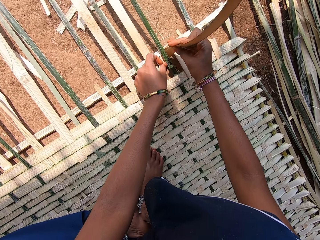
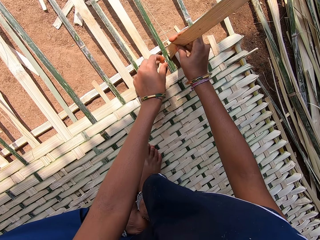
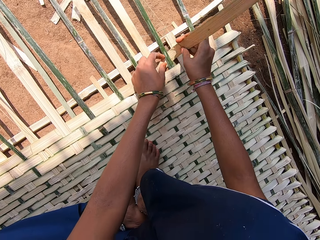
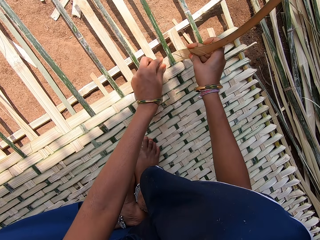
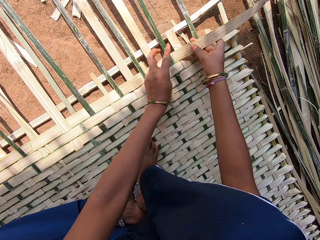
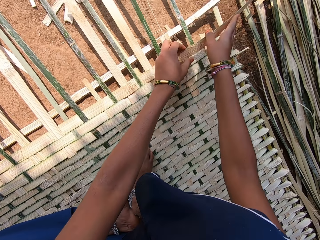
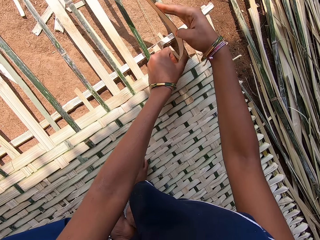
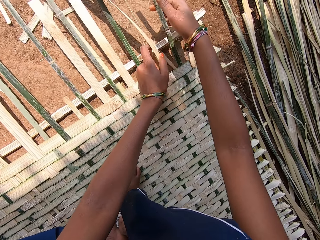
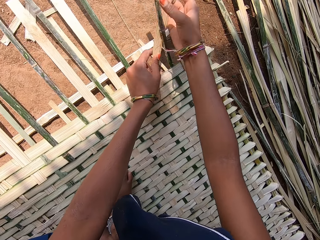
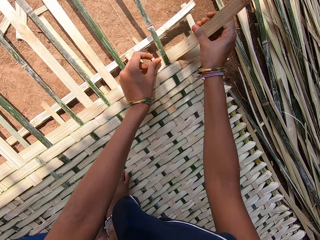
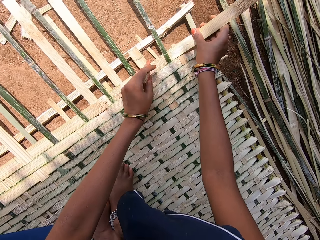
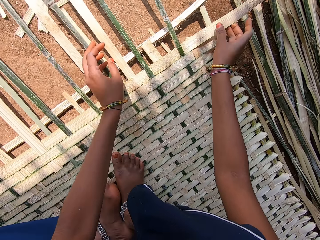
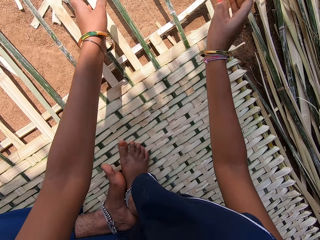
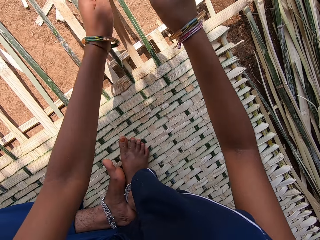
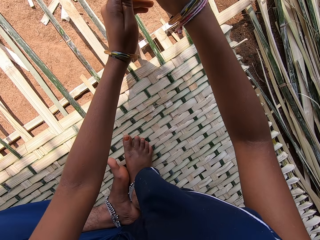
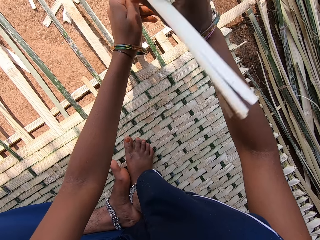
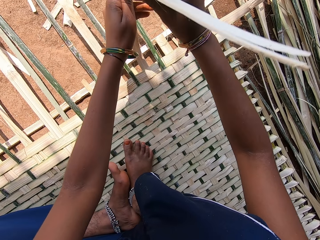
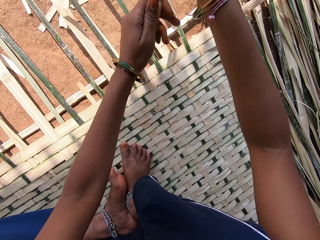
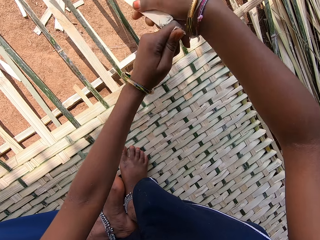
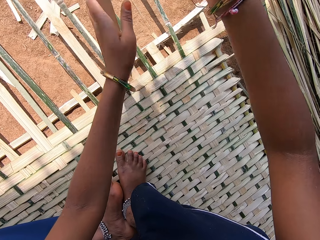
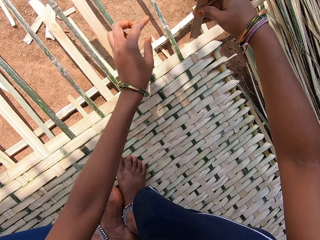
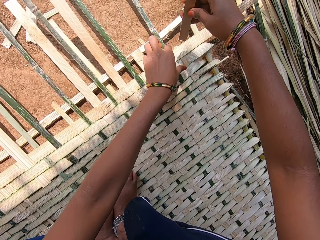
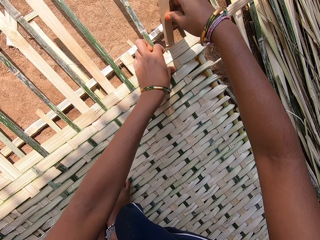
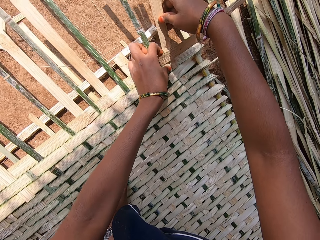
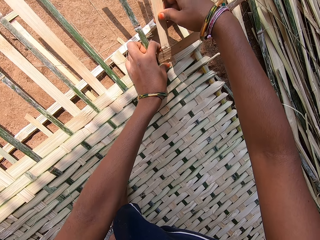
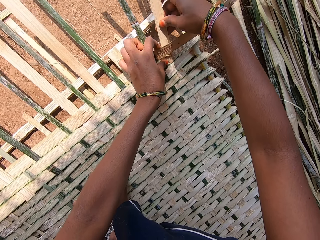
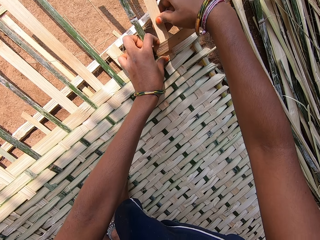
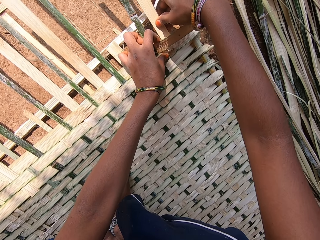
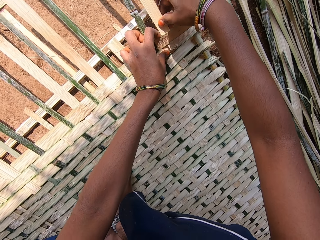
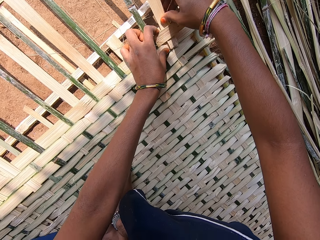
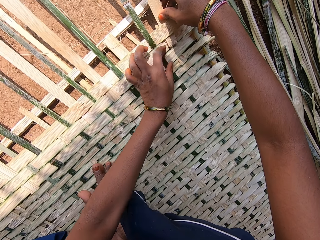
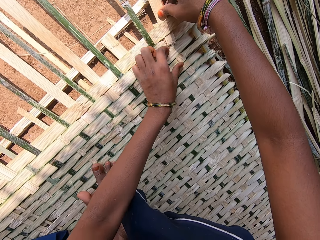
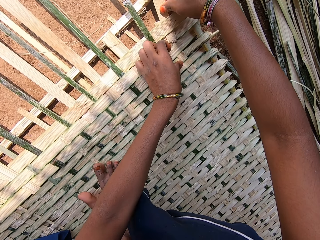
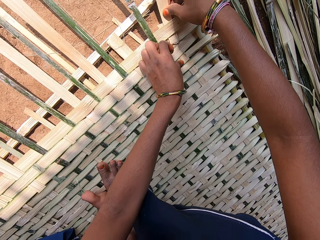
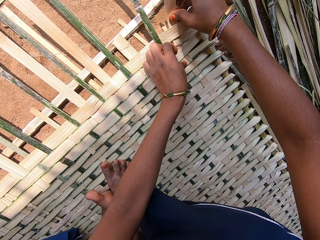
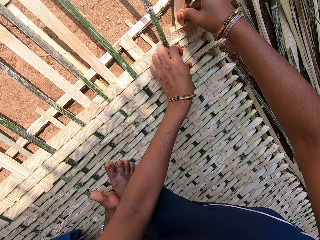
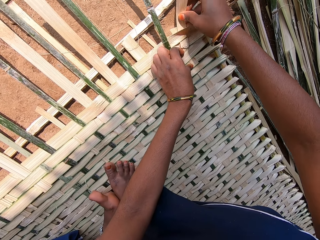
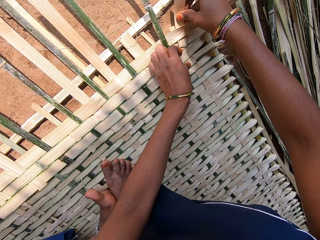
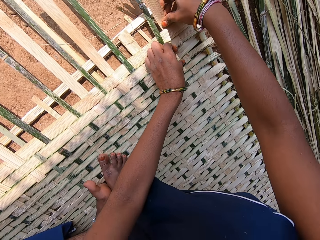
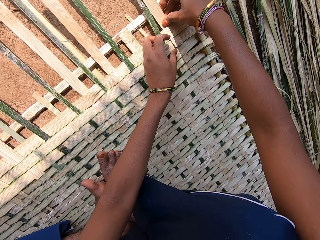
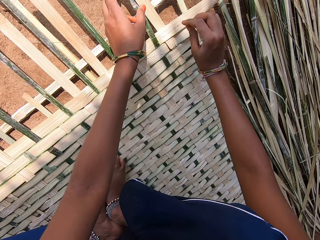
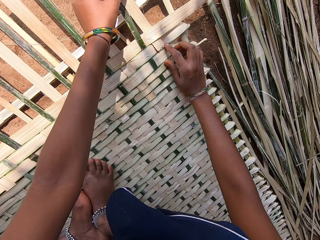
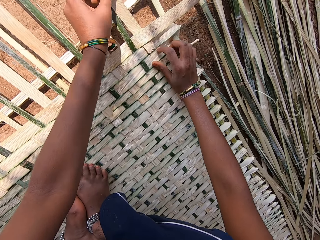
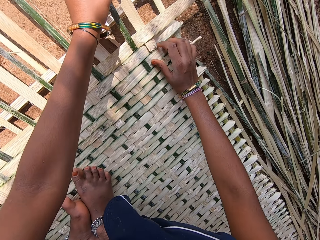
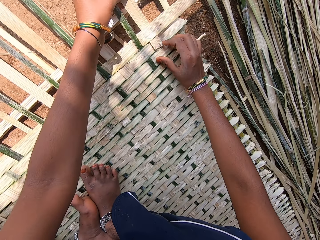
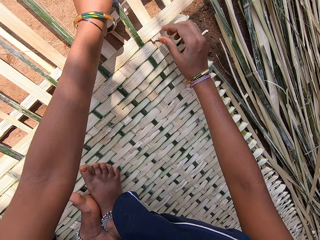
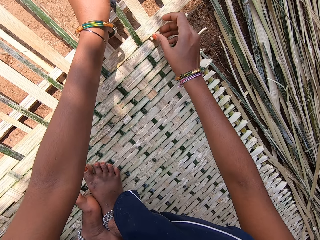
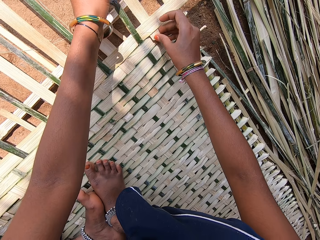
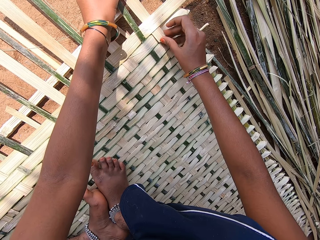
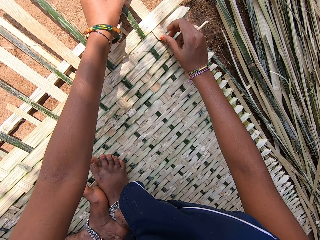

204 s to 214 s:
The camera wearer holds thatch. They break the thatch. They fix the thatch on the mat.

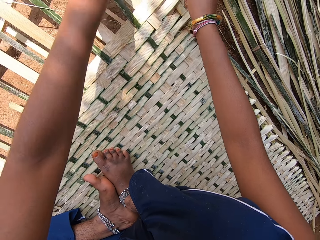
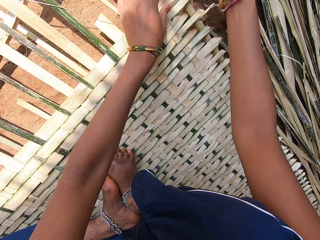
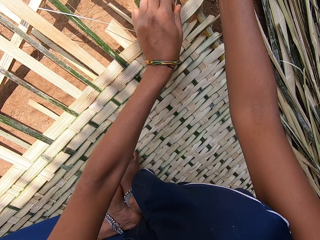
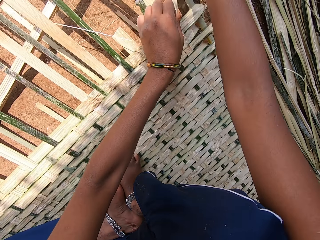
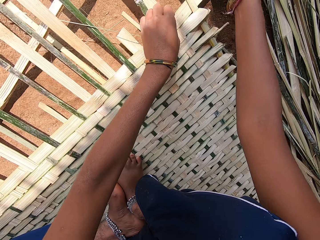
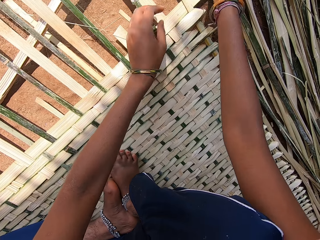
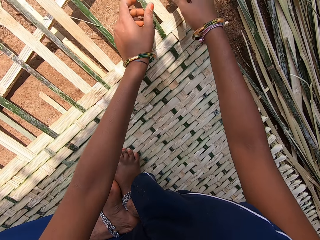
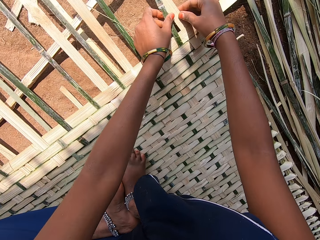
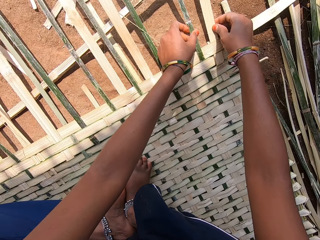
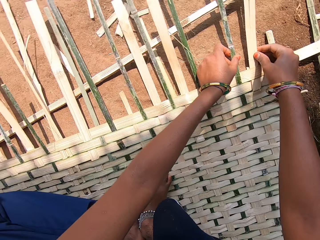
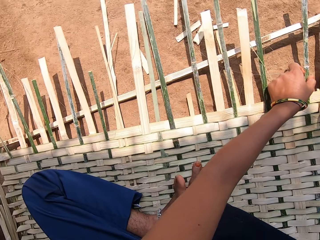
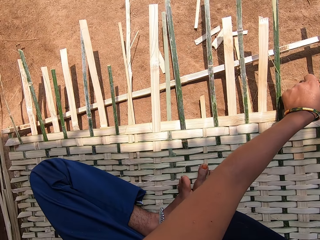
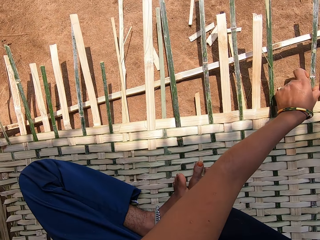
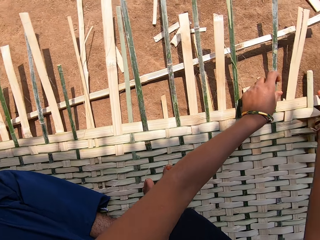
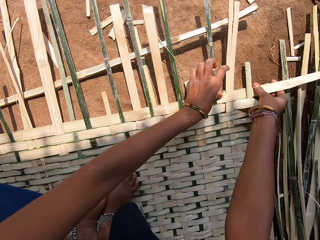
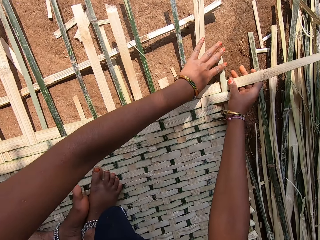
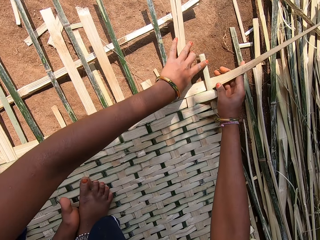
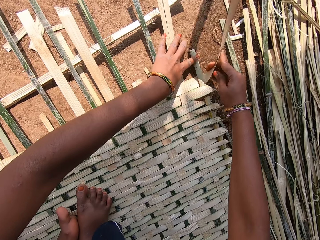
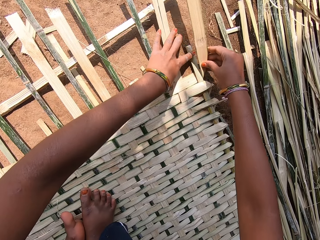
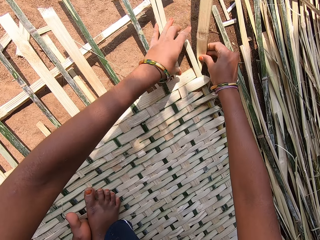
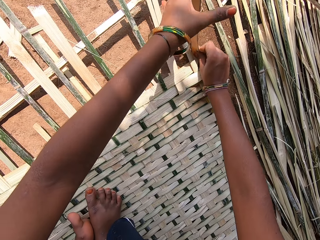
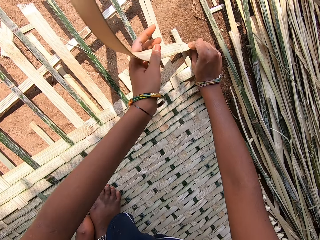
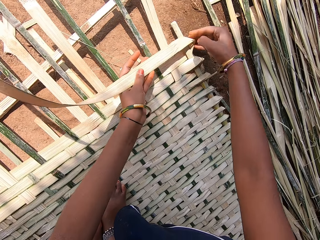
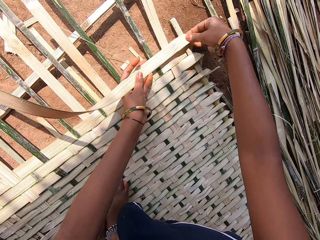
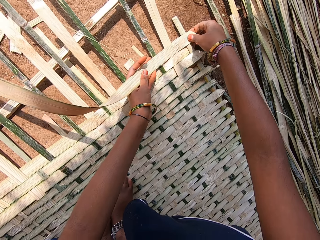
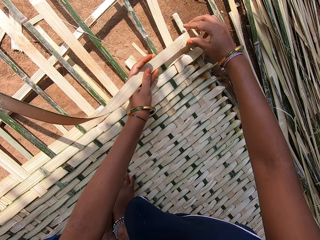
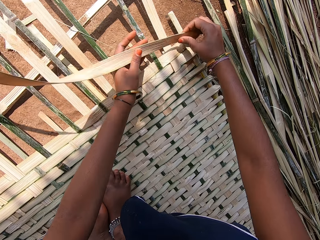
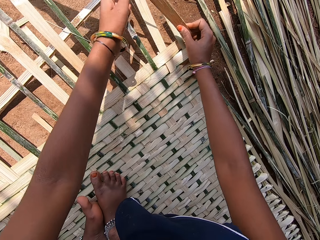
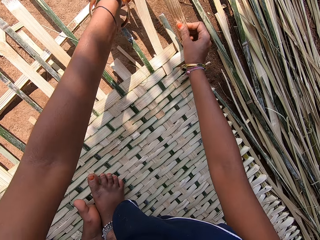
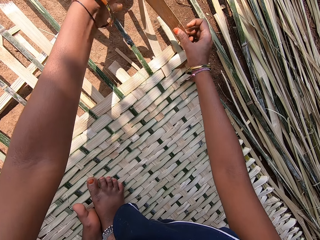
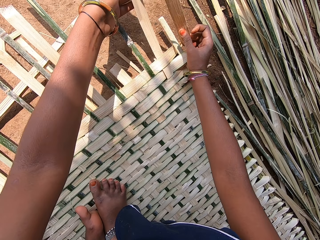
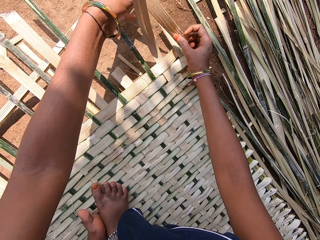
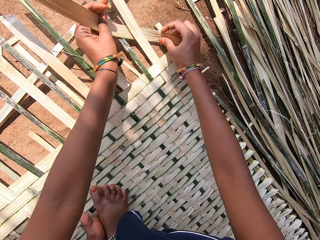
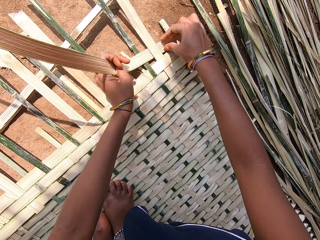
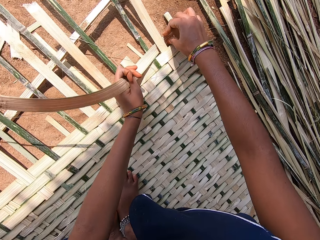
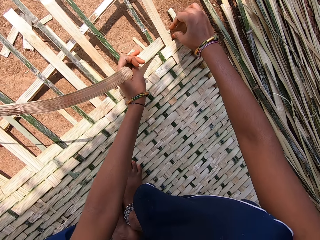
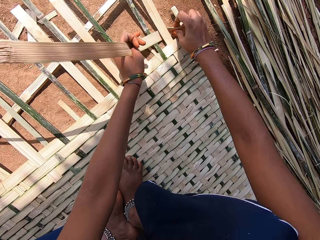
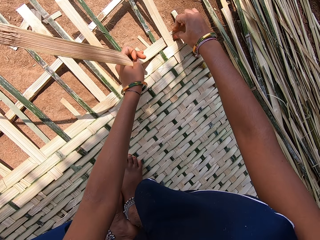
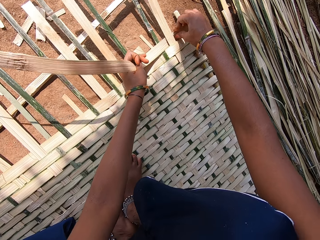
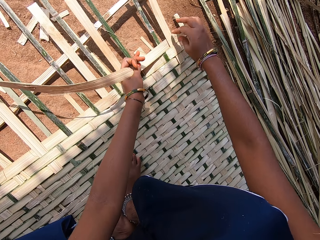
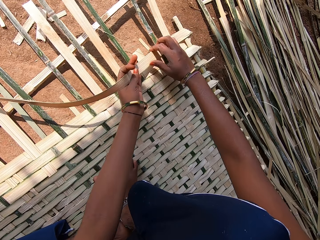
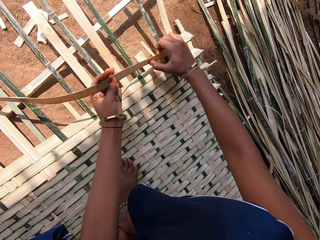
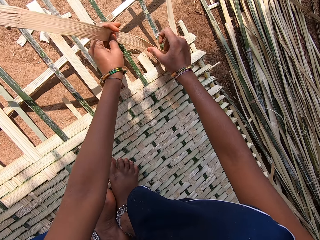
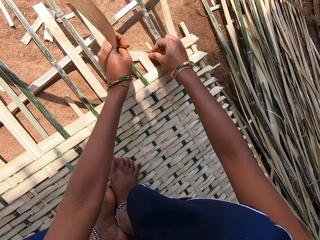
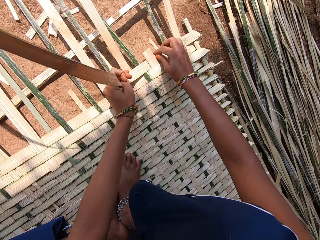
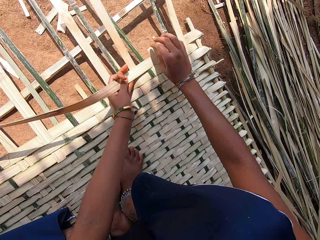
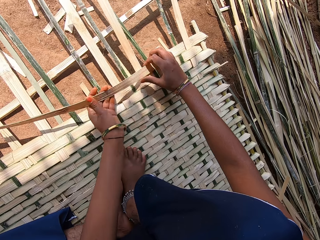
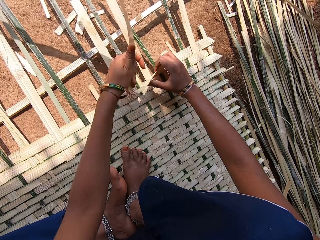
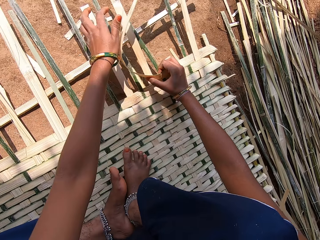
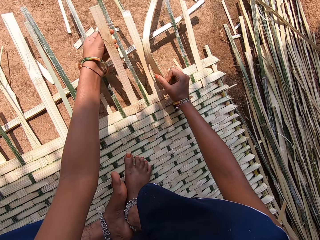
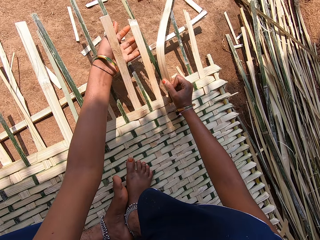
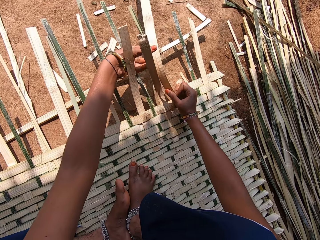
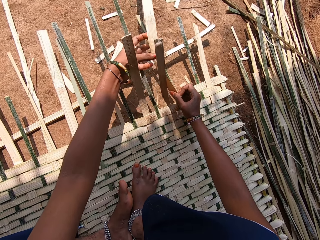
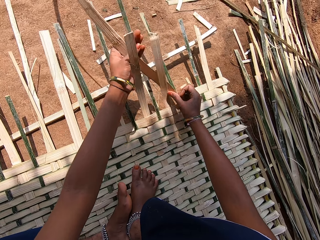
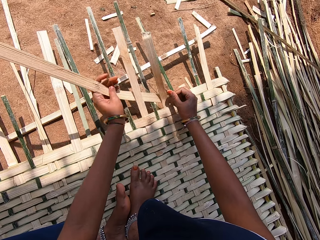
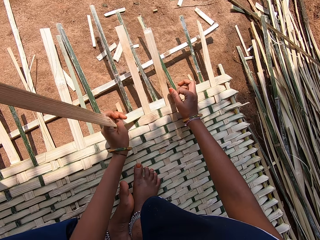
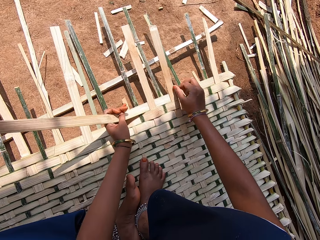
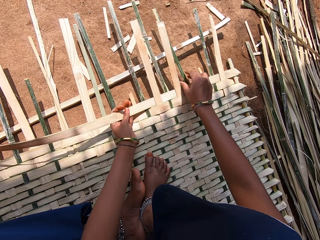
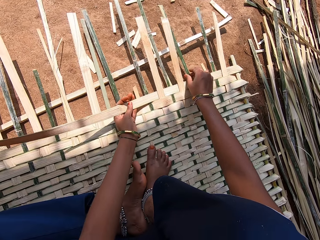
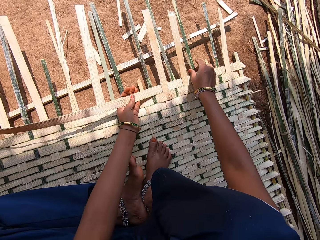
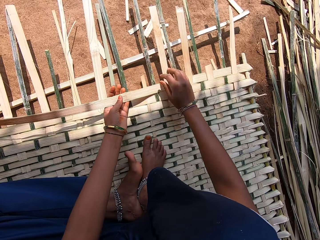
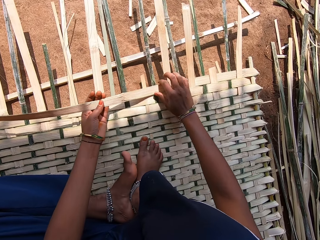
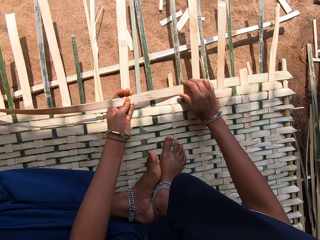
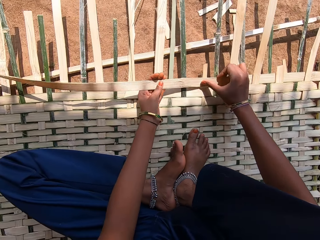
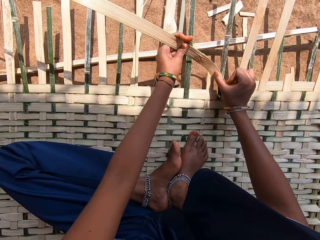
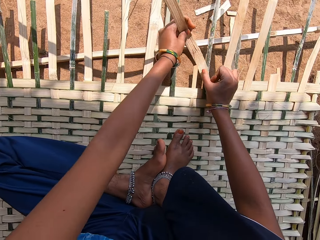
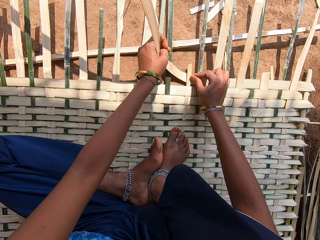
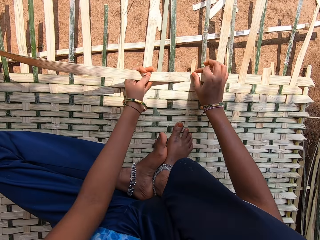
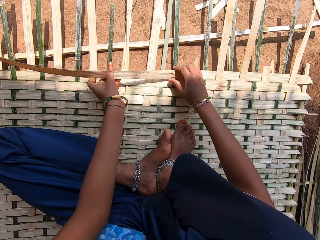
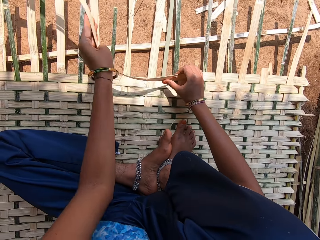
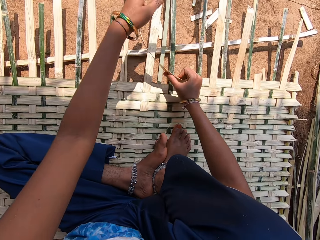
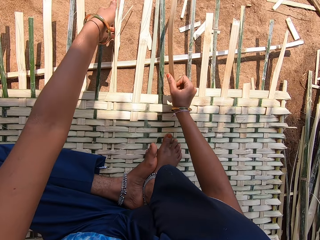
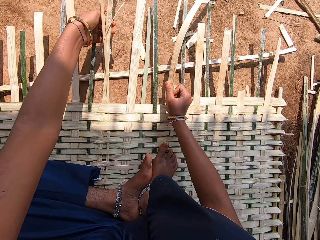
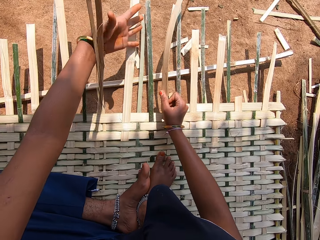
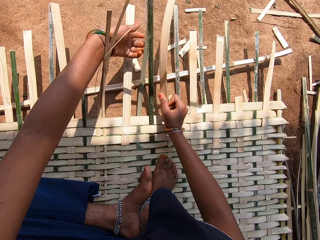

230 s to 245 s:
The camera wearer adjusts the thatch. They weave a mat with the thatch.
